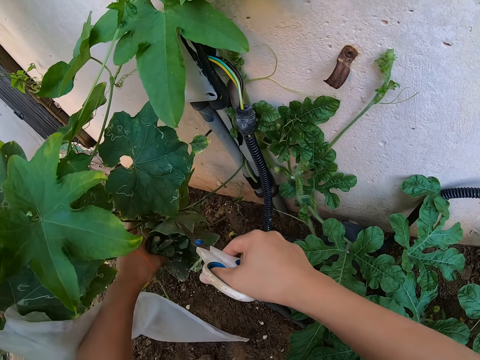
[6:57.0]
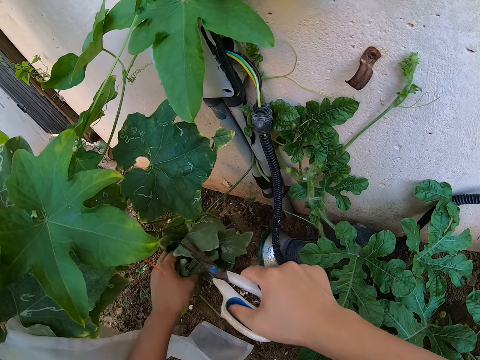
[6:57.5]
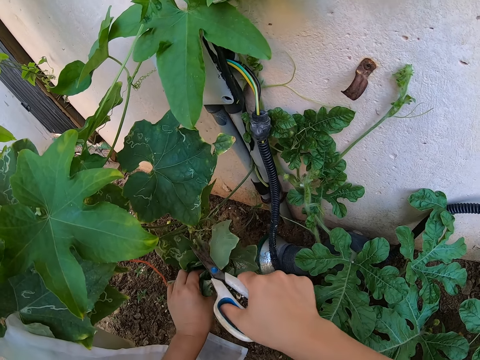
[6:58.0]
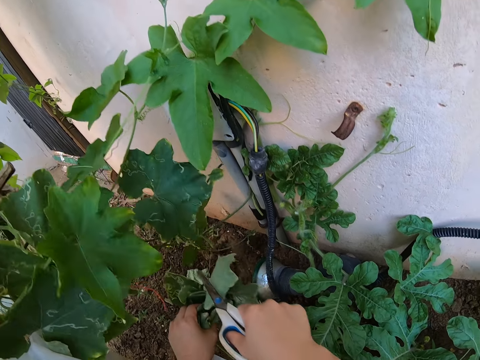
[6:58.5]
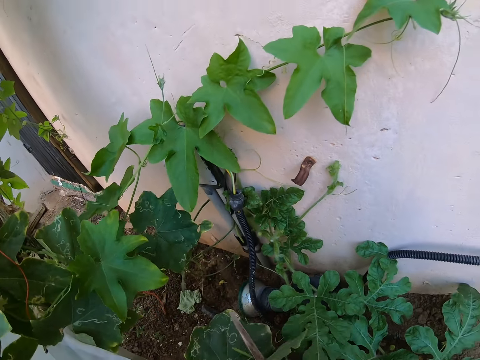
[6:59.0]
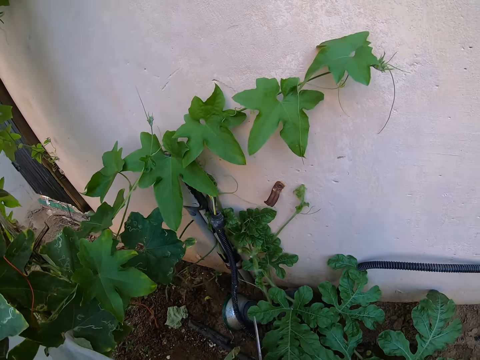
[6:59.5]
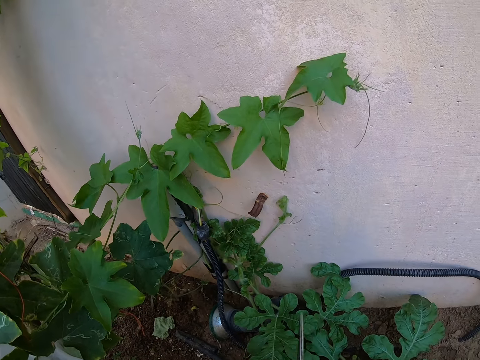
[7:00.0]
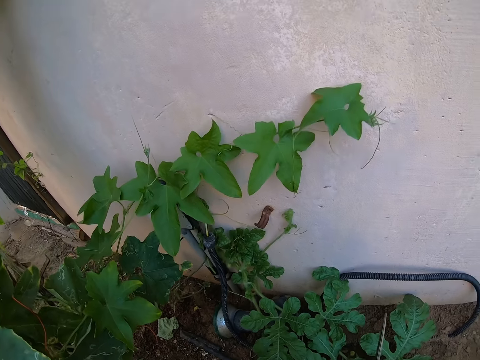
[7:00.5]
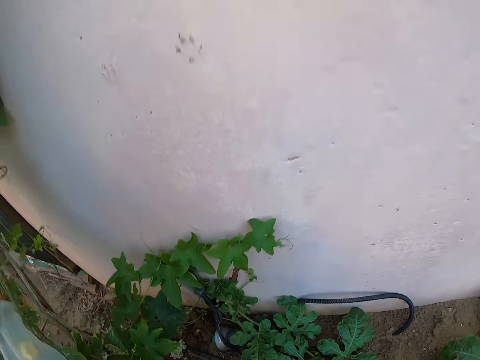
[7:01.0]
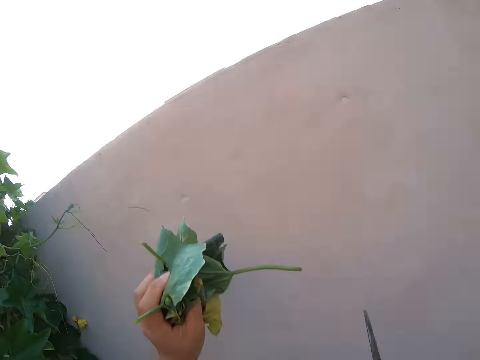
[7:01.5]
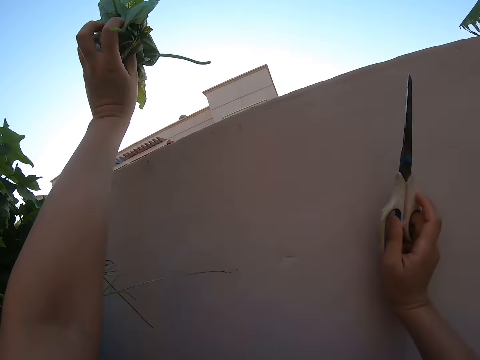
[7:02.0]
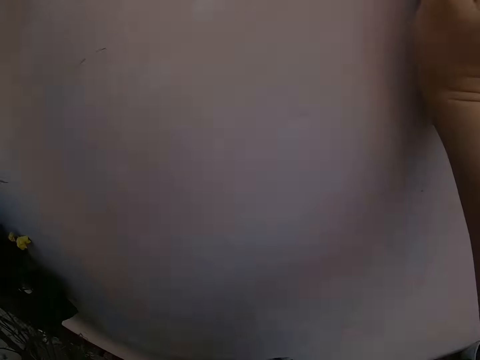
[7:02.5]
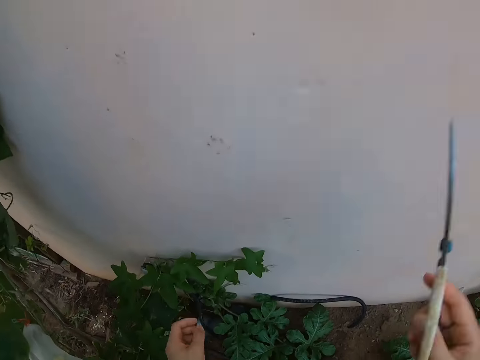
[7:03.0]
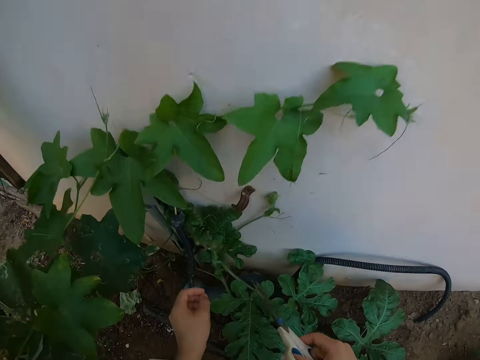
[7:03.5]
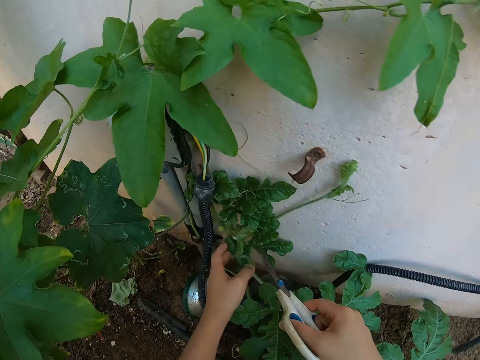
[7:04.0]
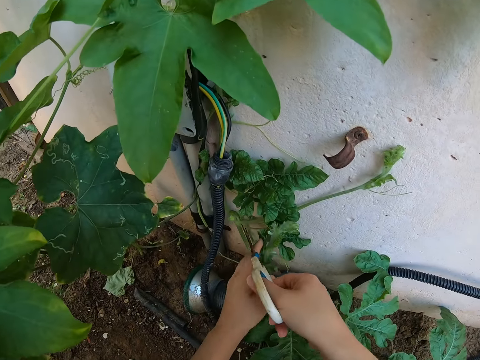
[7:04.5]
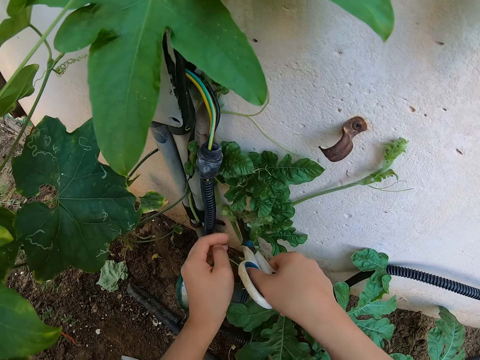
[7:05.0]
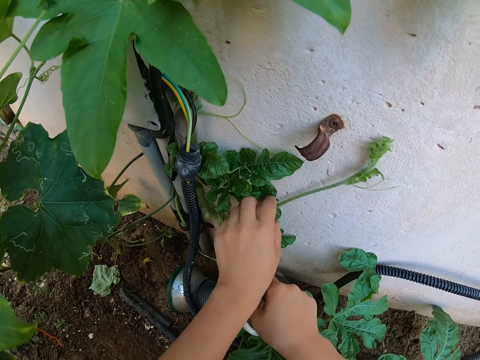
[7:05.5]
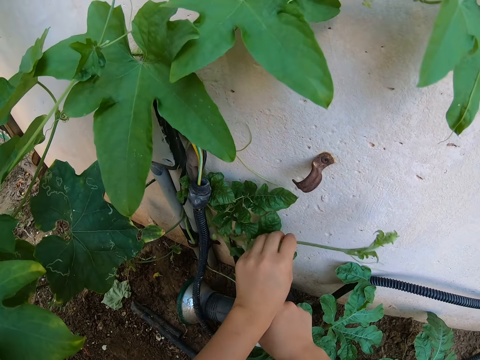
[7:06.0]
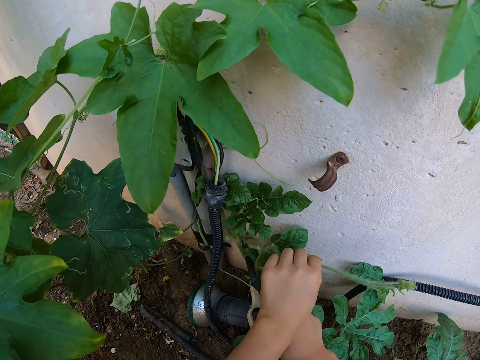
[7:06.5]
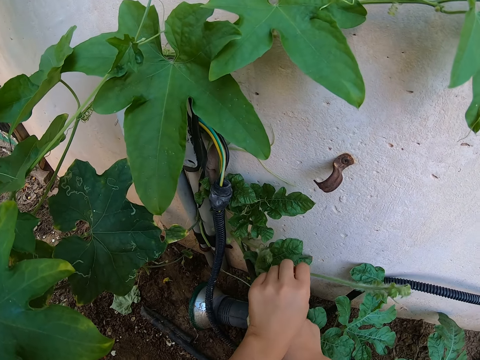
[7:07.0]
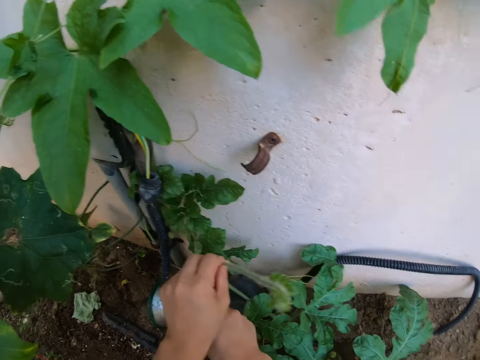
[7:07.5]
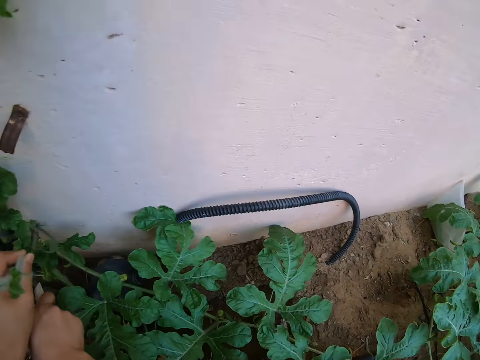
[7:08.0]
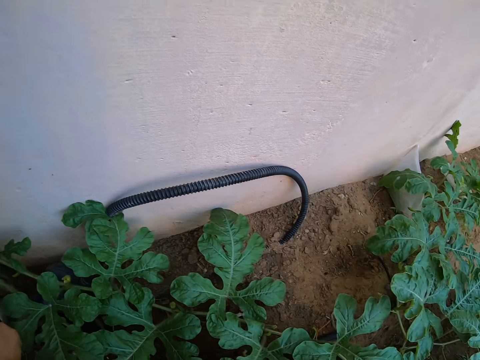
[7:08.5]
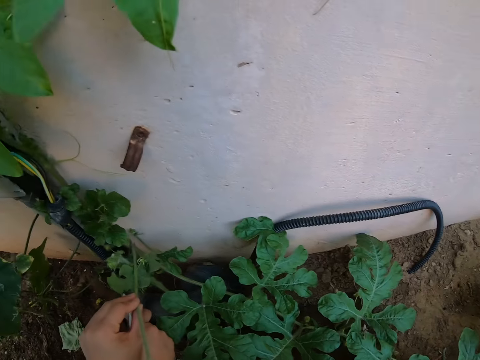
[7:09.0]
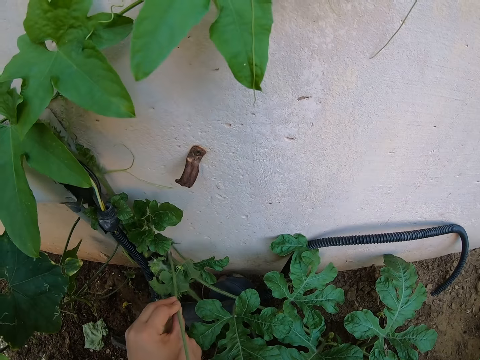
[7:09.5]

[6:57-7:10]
The camera wearer holds a weathered passion leaf and cuts the weathered leaf with a pair of scissors. They lift the passion leaves and throw away the passion leaves over the wall. They trim the plants with the scissors. They touch the watermelon plant. They hold a male flower.

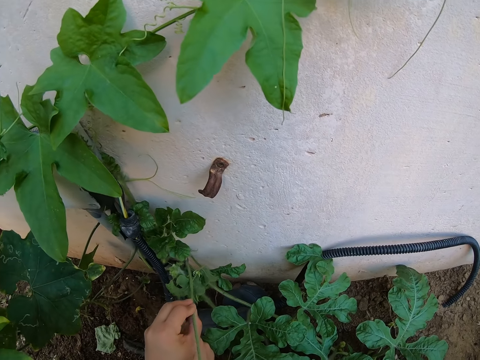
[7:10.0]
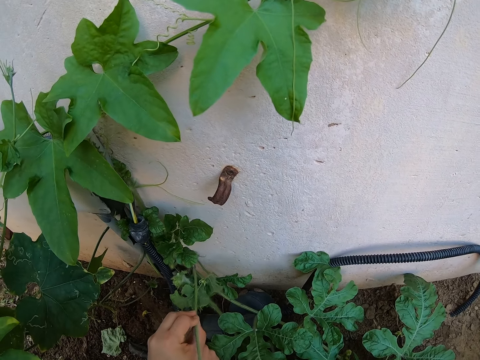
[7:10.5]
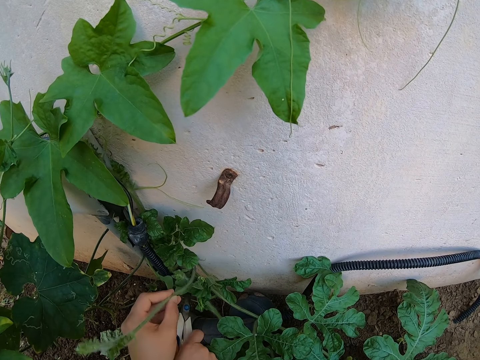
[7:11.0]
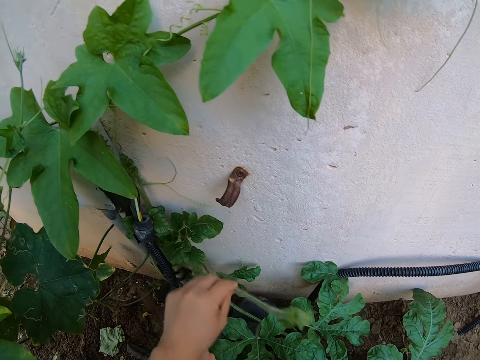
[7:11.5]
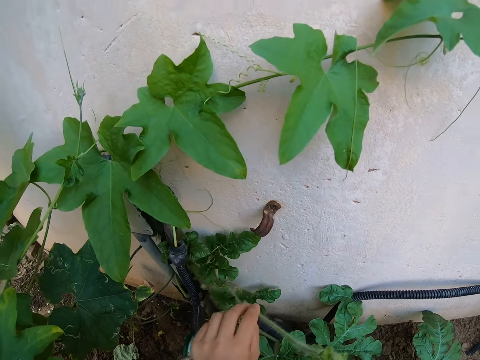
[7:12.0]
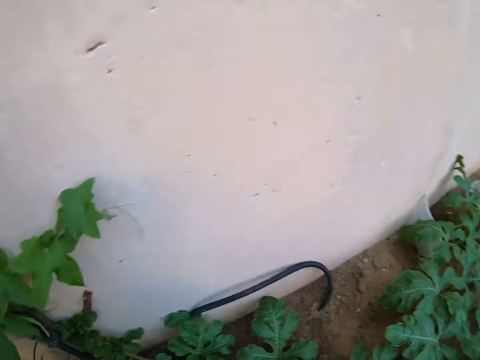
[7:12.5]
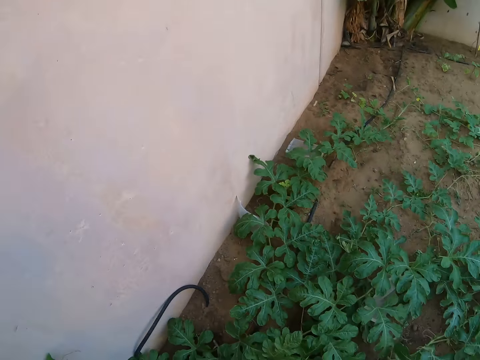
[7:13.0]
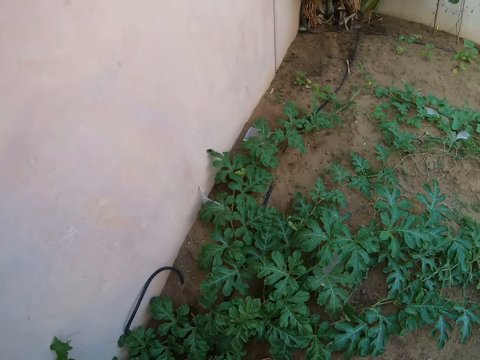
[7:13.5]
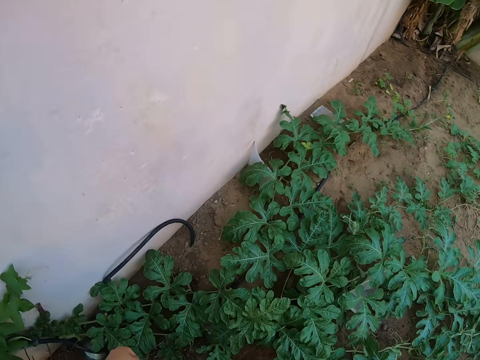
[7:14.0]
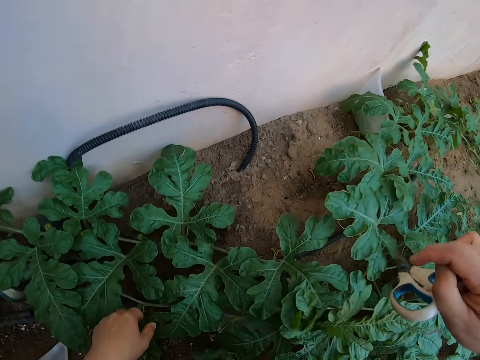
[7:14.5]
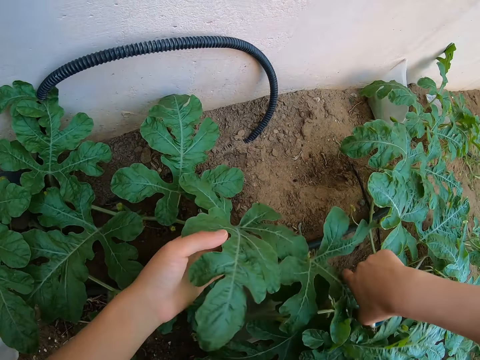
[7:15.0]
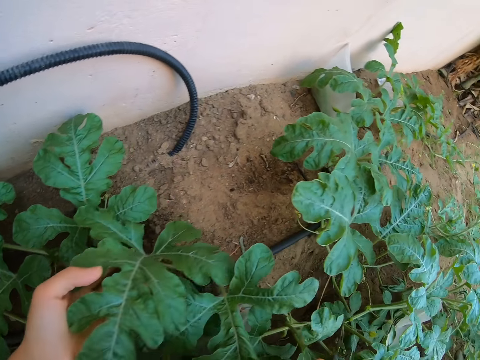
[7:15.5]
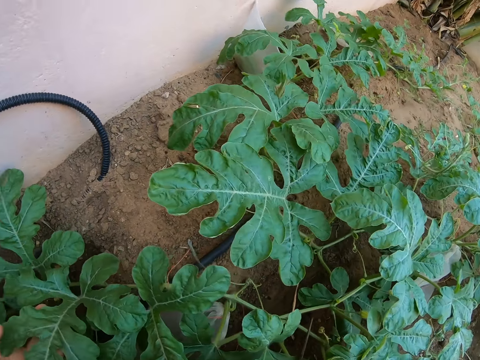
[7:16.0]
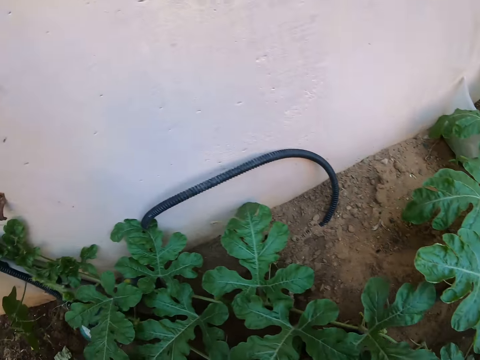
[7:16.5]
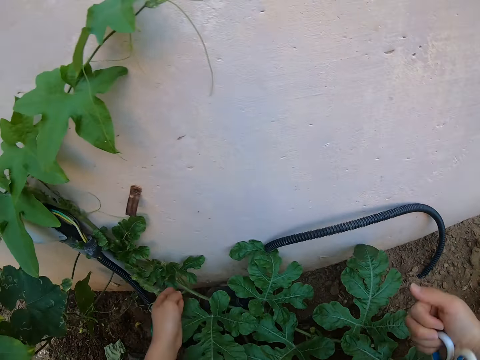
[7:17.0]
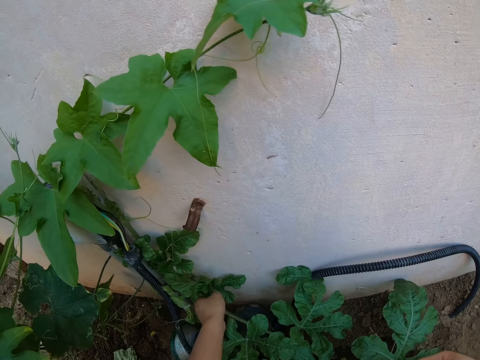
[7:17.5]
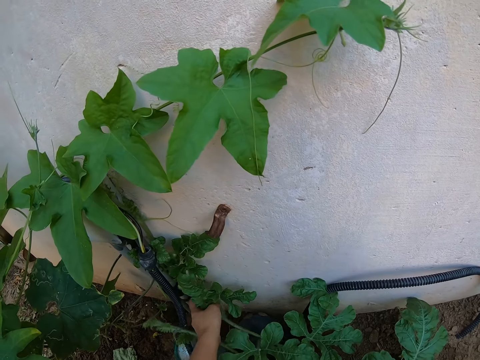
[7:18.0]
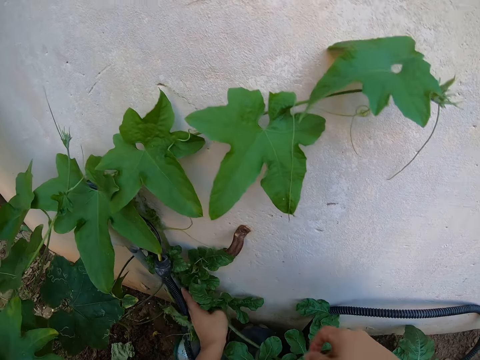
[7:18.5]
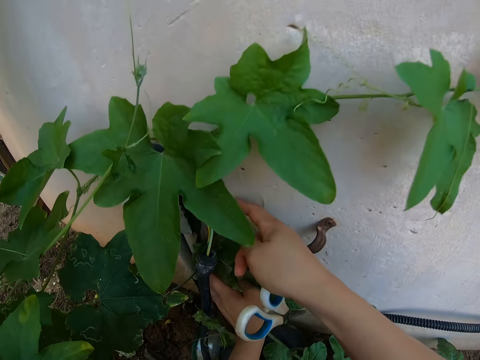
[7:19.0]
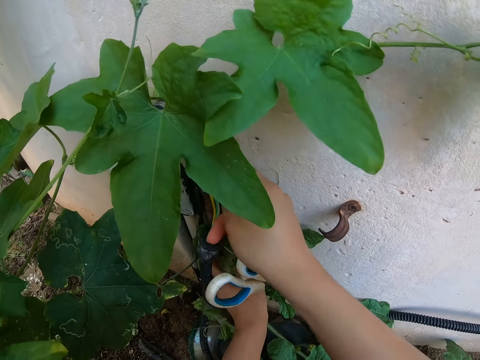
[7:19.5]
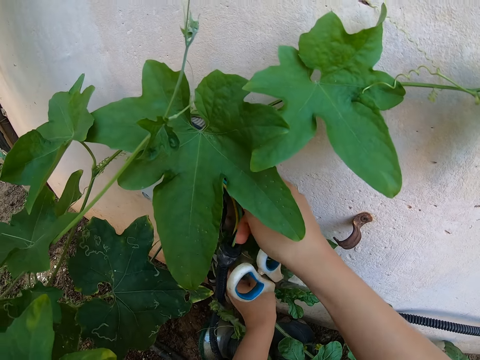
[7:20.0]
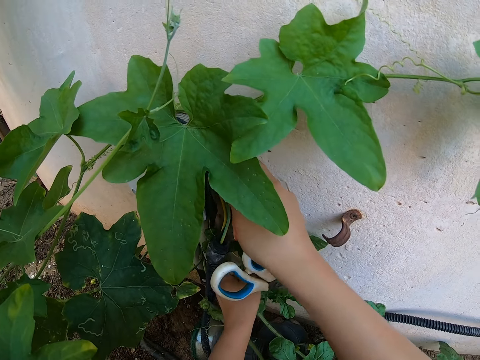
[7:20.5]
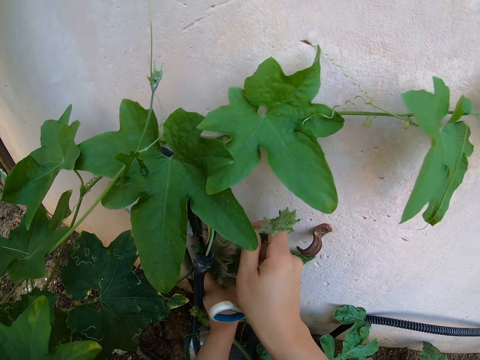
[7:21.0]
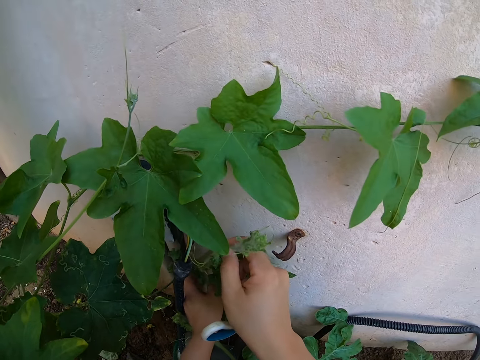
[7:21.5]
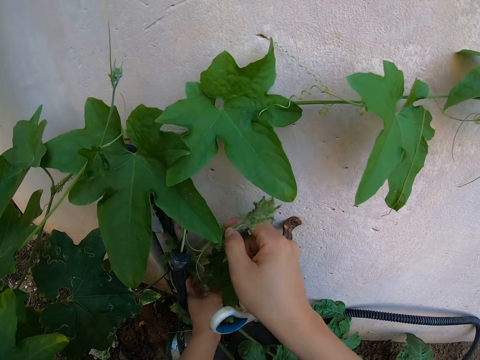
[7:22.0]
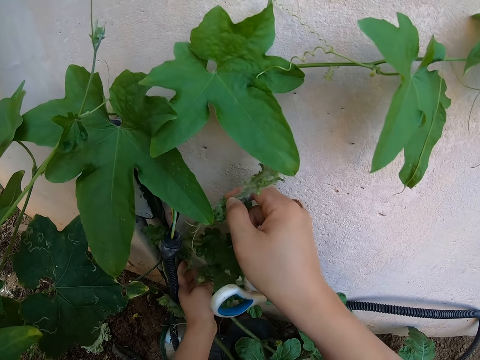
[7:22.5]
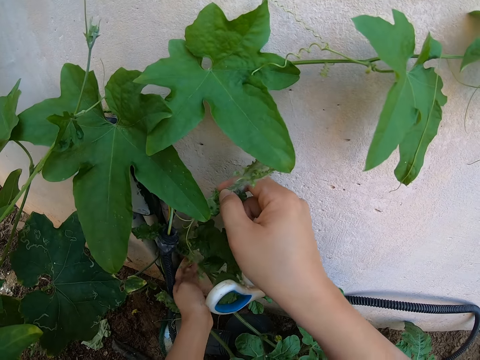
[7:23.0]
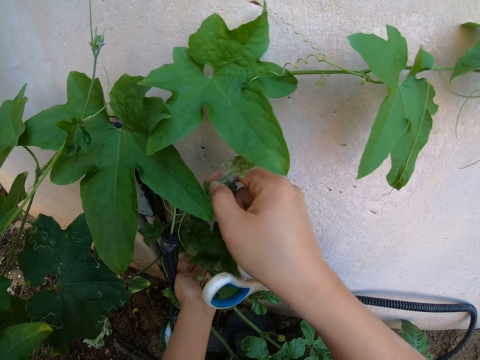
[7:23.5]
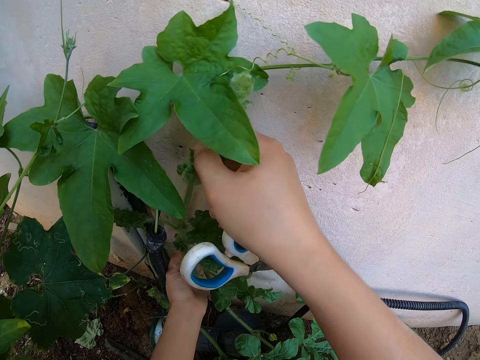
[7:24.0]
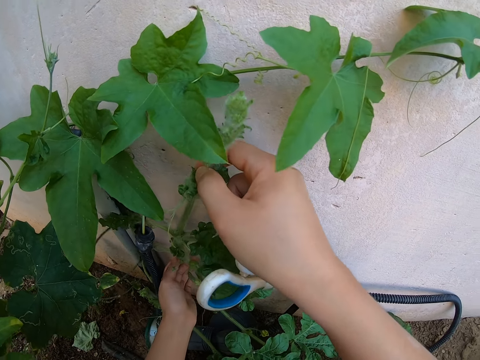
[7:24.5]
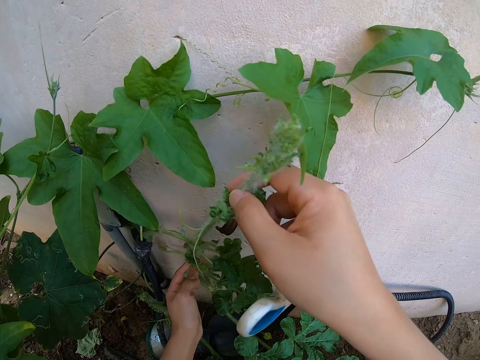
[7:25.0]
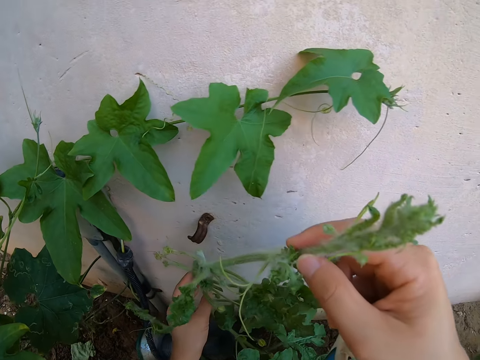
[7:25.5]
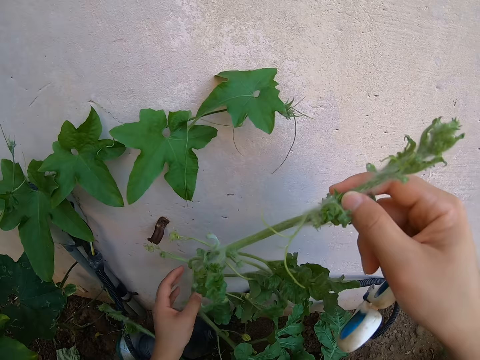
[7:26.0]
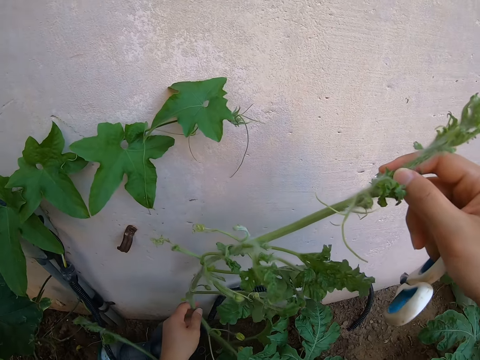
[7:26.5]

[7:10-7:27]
The camera wearer cuts the male flower with a pair of scissors. They throw away the male flower. They touch the watermelon leaves. They stare at the plants. They move the plant on the garden. They lift a watermelon plant from the wall.
